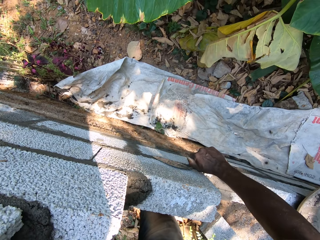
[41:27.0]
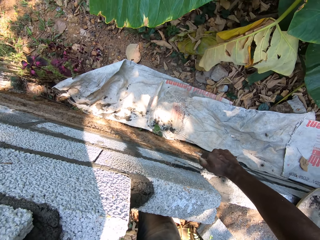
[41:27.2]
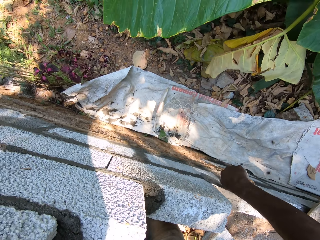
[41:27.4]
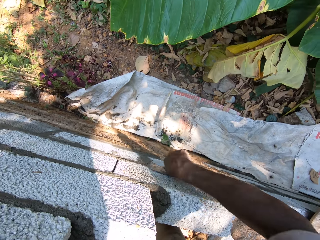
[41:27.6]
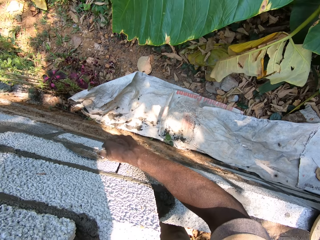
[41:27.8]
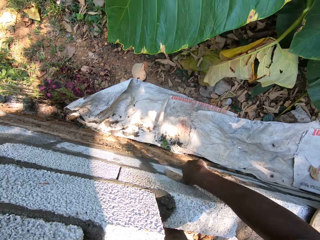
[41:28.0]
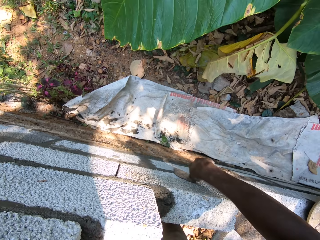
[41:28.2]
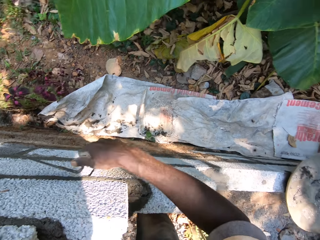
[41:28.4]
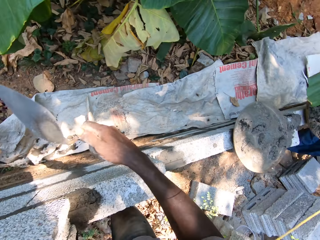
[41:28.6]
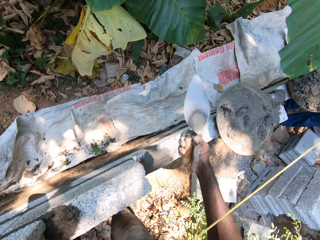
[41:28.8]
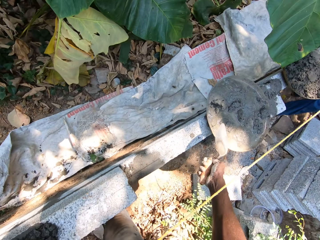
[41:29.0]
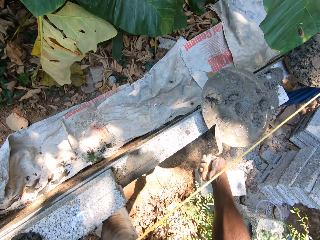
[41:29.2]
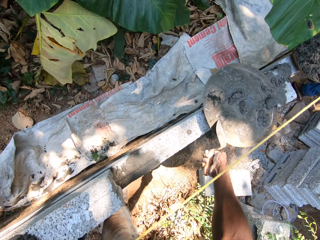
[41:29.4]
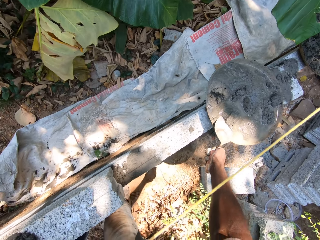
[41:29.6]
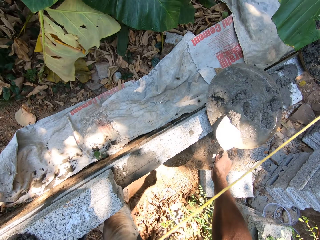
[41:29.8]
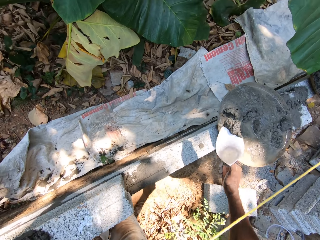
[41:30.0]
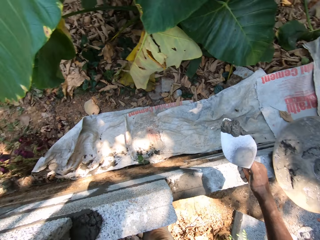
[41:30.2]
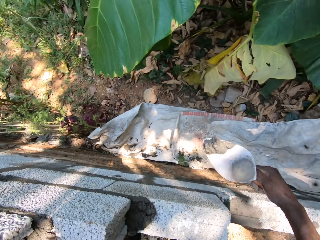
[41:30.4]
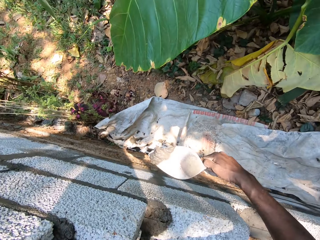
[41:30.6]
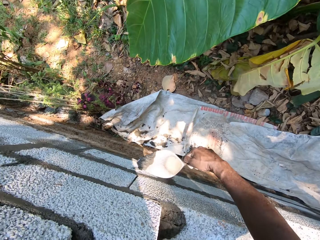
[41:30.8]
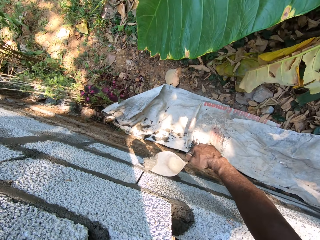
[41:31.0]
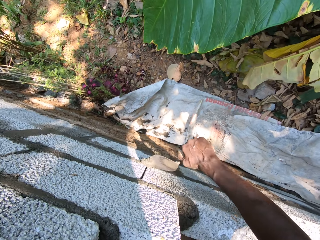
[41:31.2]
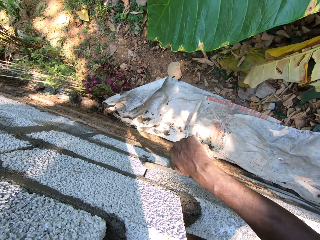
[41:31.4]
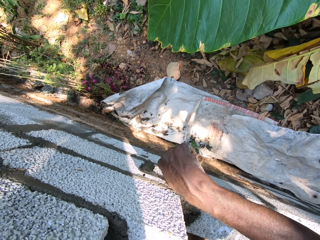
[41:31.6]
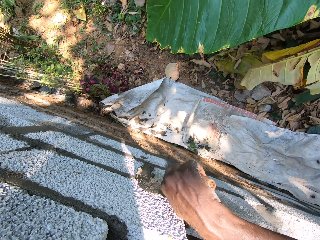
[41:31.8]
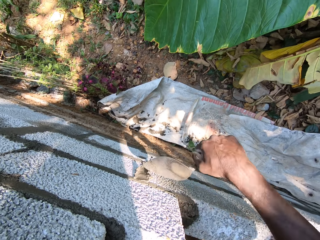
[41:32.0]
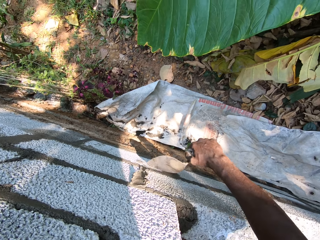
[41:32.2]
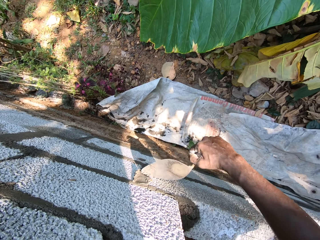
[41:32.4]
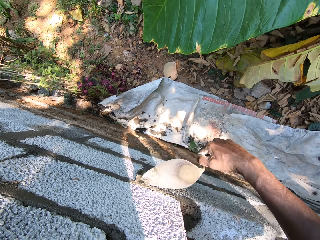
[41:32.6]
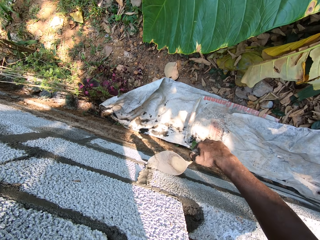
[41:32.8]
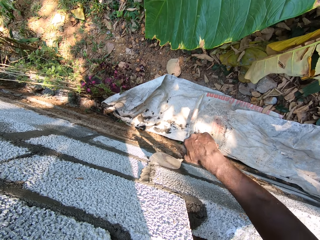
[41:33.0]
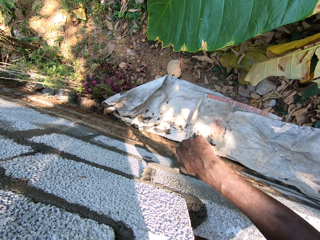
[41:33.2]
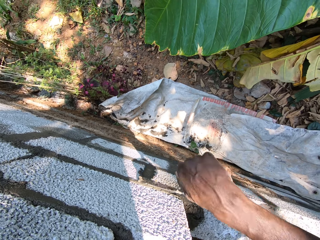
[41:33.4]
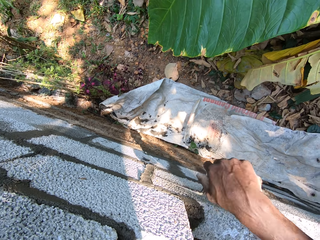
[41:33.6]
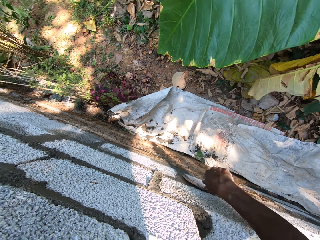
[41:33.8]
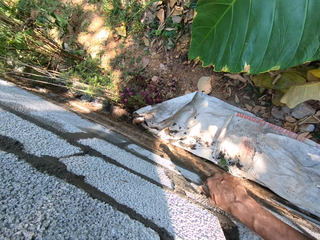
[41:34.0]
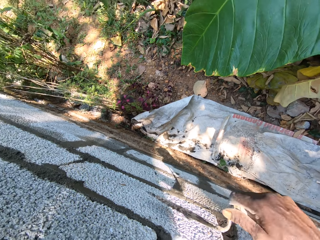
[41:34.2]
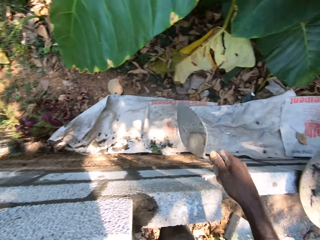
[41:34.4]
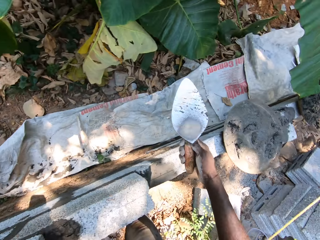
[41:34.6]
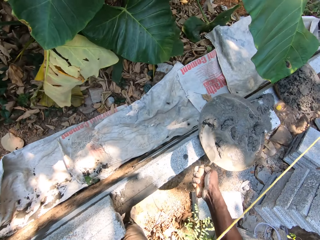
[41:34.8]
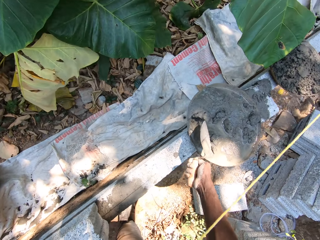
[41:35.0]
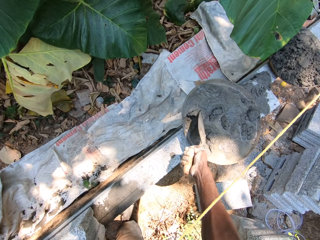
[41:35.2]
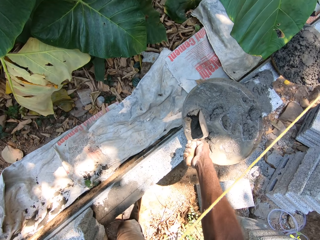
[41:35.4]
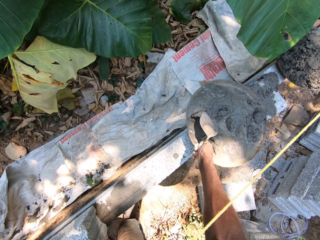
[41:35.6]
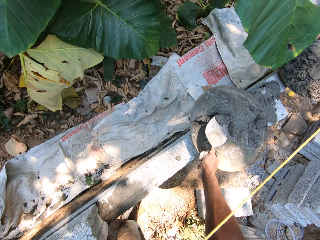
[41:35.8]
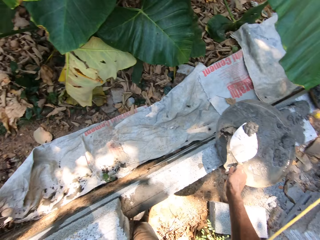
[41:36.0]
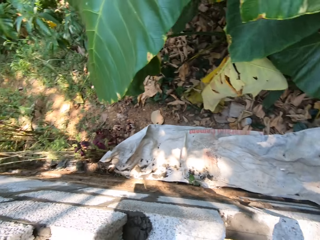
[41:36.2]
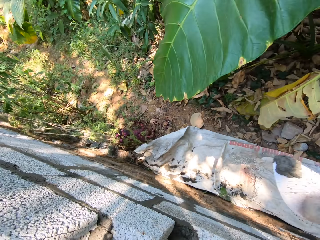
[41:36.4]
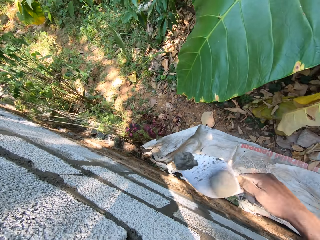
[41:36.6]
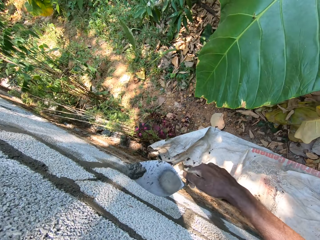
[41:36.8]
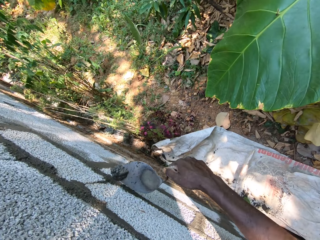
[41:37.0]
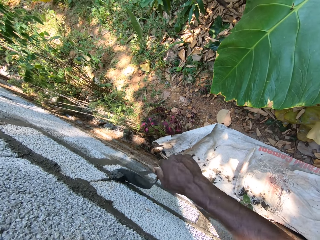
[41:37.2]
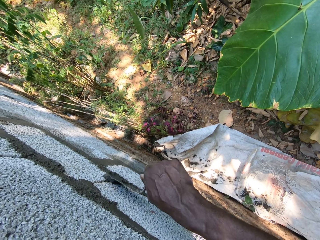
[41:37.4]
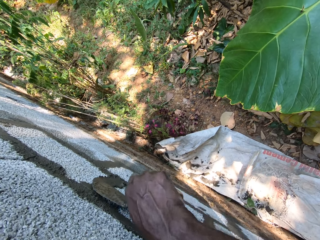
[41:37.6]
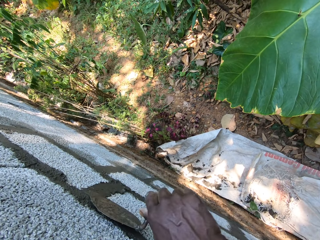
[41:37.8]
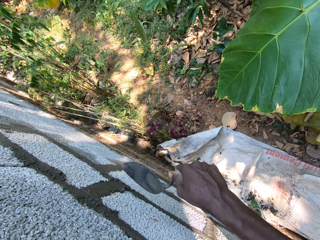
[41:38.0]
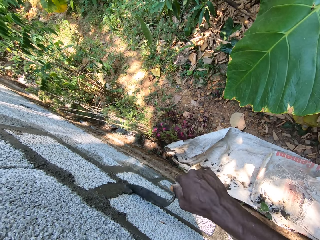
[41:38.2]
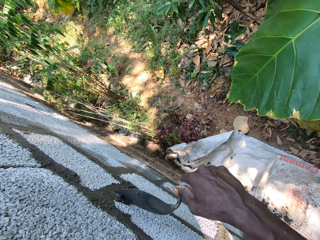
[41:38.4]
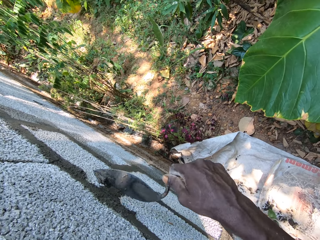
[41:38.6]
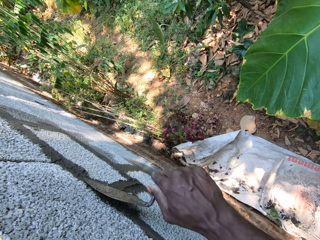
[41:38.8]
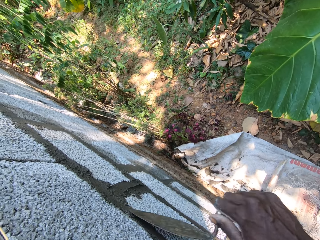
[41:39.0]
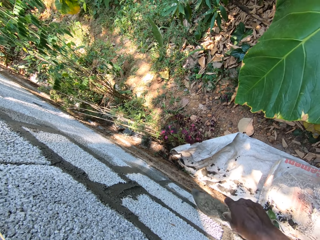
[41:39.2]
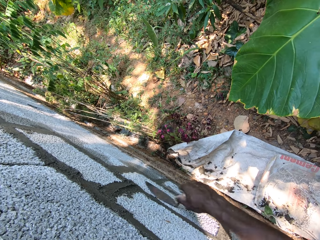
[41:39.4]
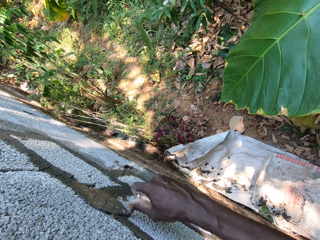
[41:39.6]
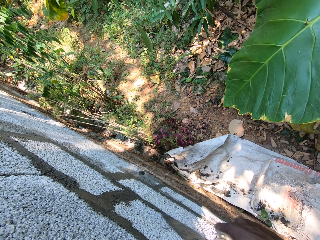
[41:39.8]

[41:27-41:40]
The camera wearer scoops cement mortar from the head pan with the trowel in his right hand. He plasters the brick wall with the trowel in his right hand. He scoops cement mortar from the head pan with the trowel in his right hand. He plasters the brick wall with the trowel in his right hand.

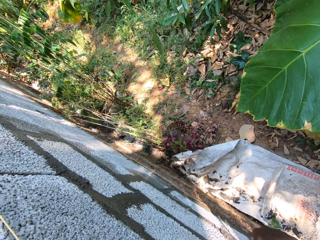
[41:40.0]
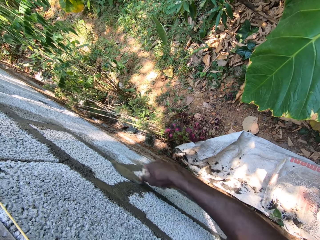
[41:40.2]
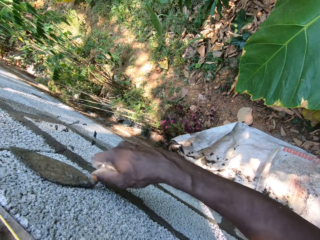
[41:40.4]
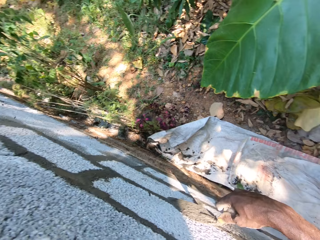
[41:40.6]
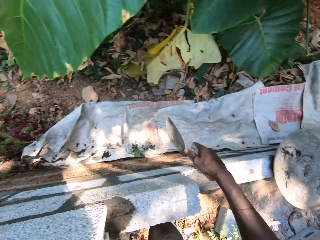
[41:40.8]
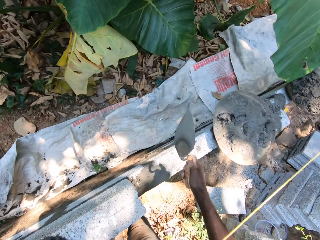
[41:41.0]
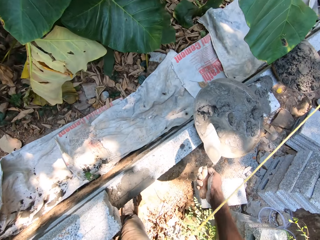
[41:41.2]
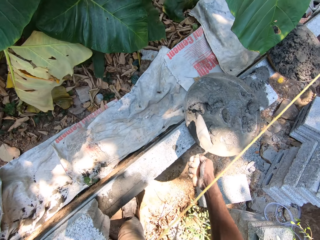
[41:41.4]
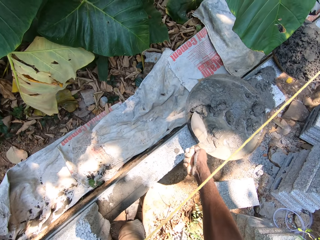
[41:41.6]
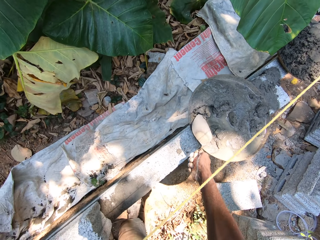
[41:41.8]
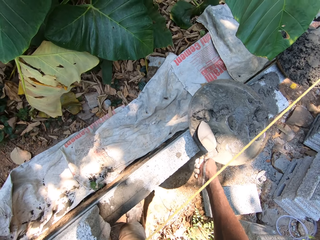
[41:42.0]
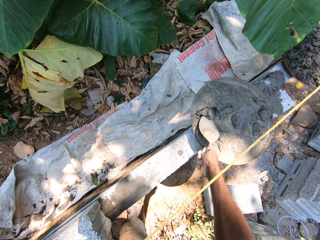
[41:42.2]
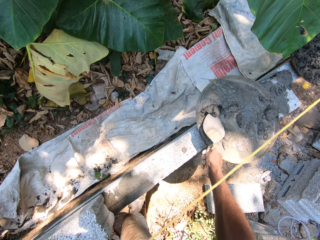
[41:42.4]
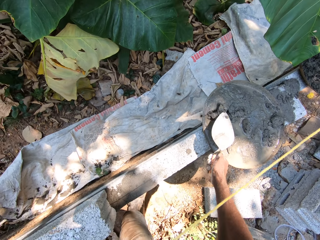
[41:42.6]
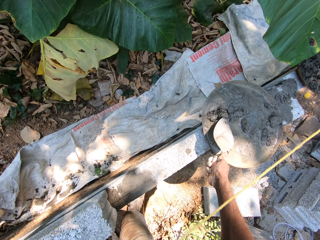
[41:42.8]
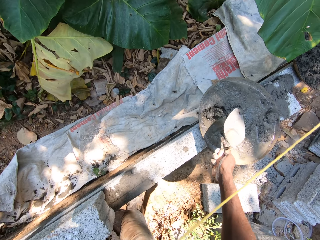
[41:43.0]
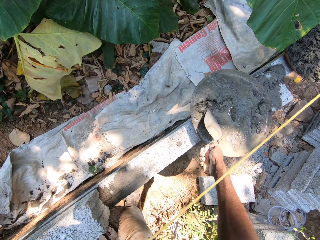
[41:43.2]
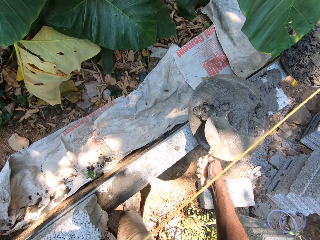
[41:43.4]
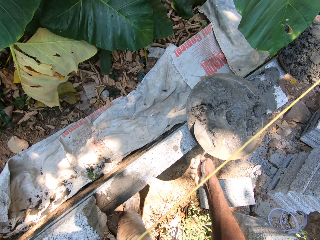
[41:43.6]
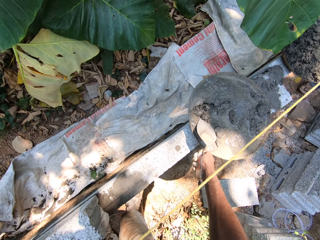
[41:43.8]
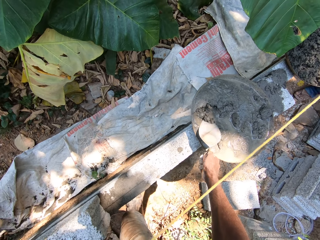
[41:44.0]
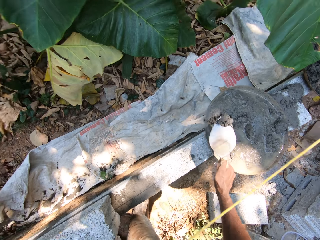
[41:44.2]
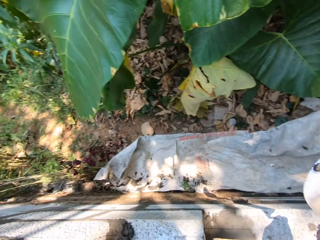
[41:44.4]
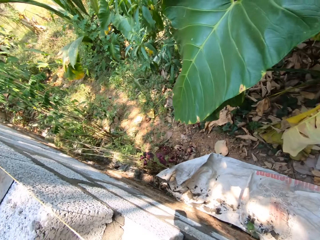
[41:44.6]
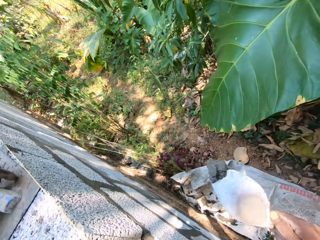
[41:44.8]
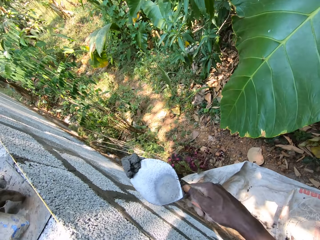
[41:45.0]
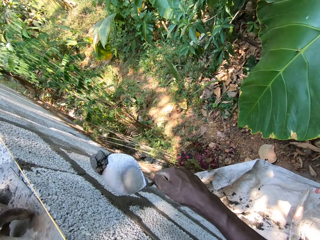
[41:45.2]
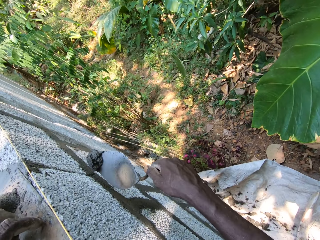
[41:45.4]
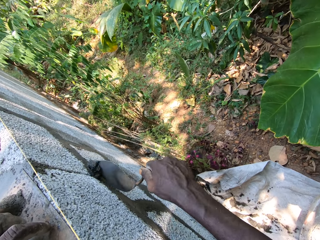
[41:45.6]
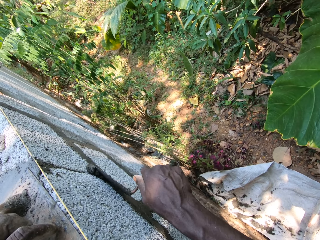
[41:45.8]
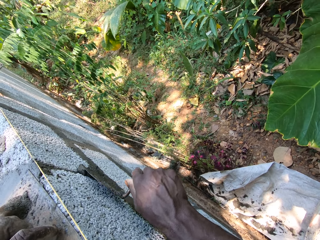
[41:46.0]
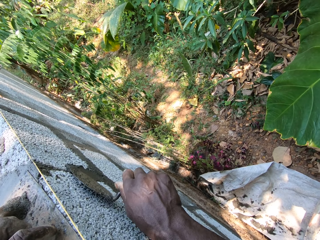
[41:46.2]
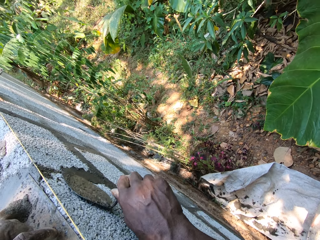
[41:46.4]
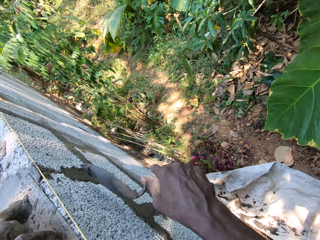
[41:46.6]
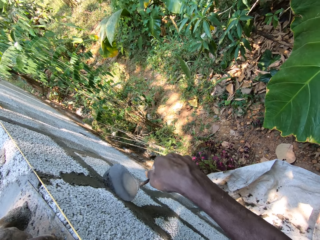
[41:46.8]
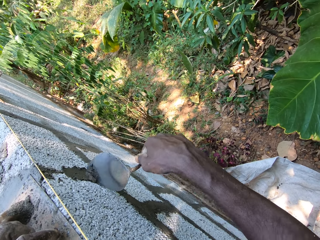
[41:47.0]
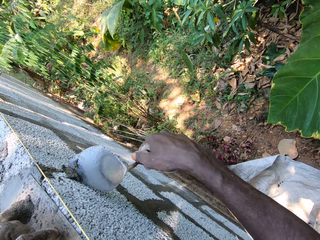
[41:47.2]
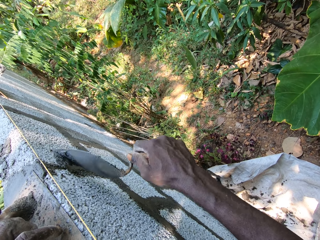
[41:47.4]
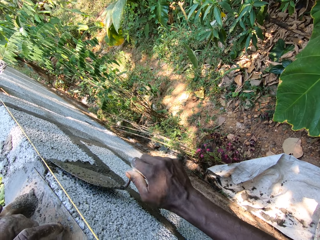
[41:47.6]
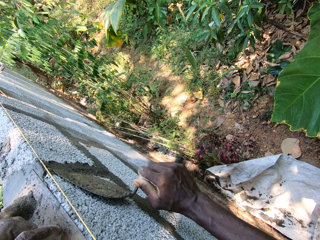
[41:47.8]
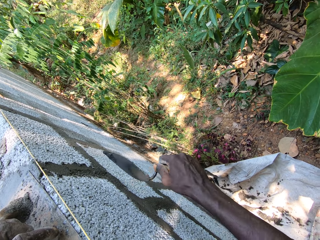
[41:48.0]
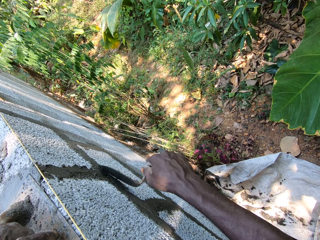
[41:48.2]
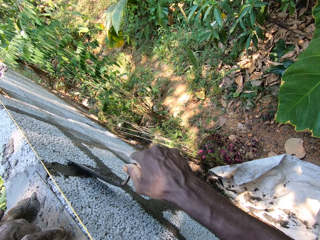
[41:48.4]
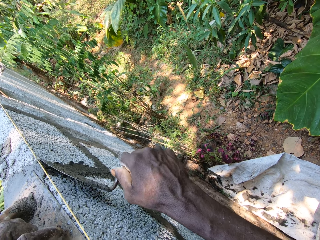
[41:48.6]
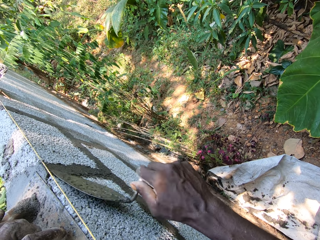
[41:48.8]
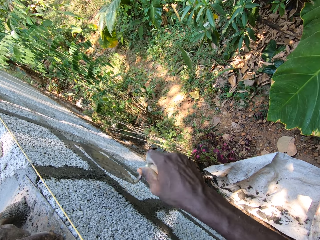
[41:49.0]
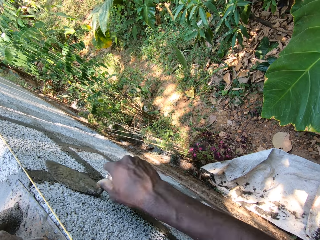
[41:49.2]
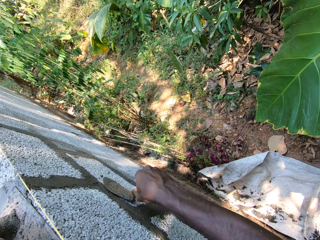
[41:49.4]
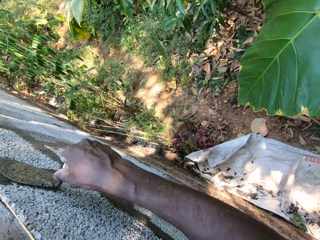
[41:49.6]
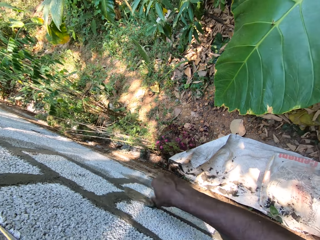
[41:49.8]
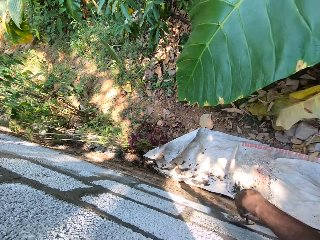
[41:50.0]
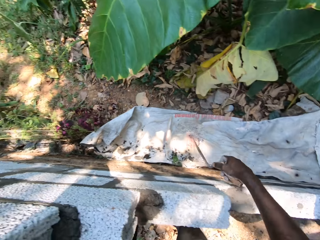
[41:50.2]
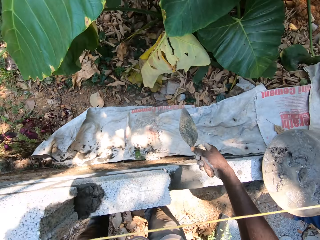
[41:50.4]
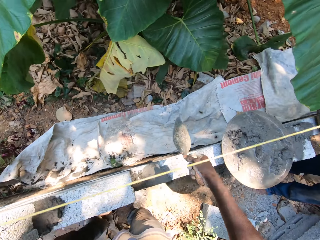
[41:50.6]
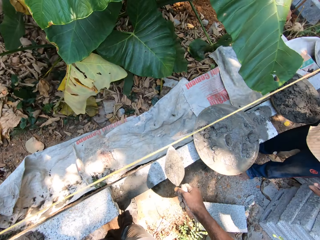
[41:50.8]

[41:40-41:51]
The camera wearer scoops cement mortar from the head pan with the trowel in his right hand. He plasters the brick wall with the trowel in his right hand.
